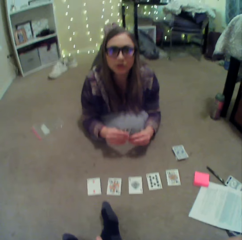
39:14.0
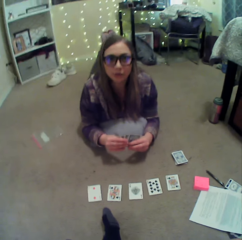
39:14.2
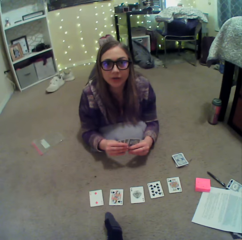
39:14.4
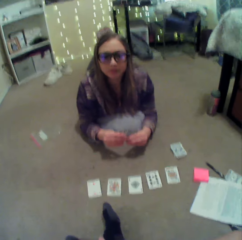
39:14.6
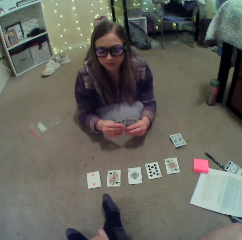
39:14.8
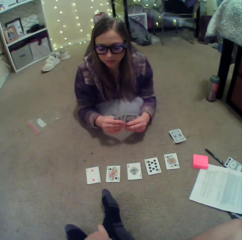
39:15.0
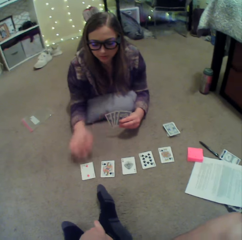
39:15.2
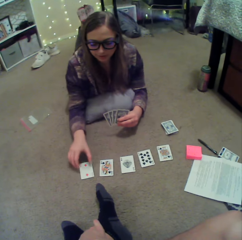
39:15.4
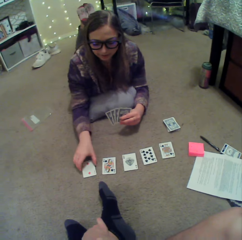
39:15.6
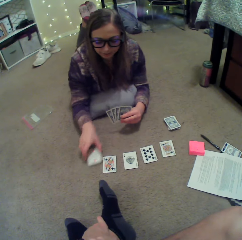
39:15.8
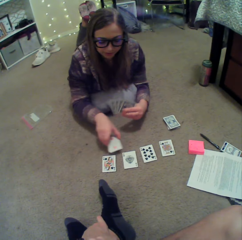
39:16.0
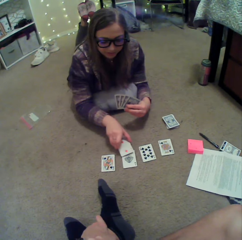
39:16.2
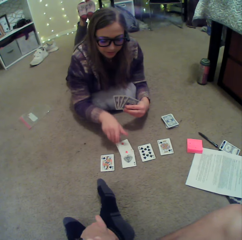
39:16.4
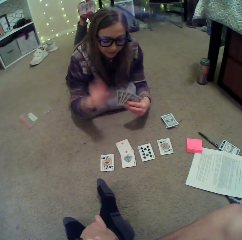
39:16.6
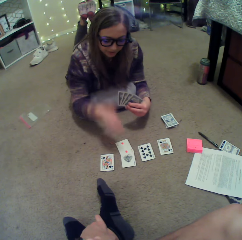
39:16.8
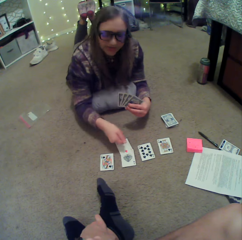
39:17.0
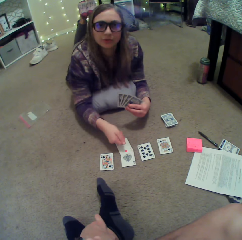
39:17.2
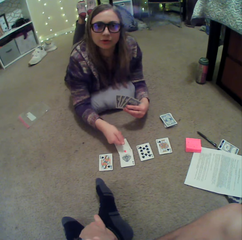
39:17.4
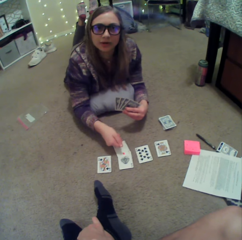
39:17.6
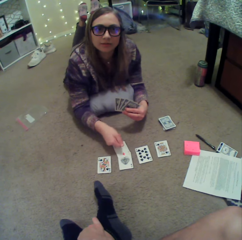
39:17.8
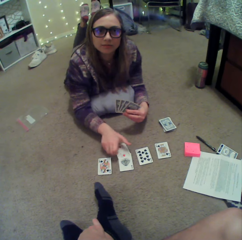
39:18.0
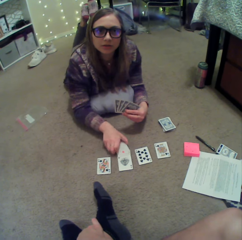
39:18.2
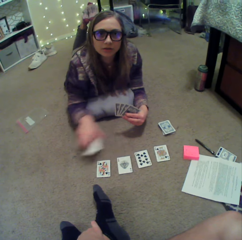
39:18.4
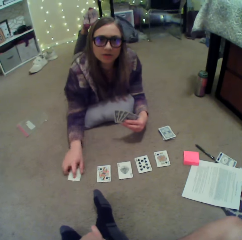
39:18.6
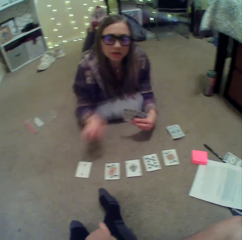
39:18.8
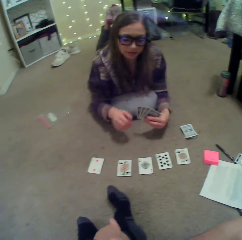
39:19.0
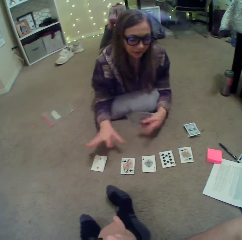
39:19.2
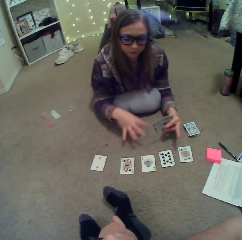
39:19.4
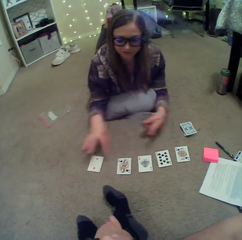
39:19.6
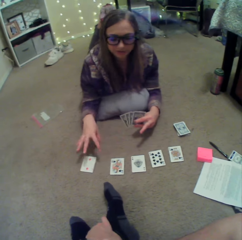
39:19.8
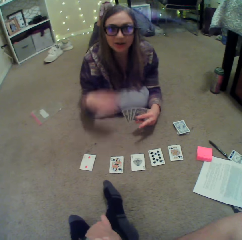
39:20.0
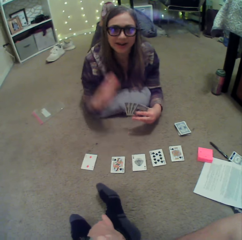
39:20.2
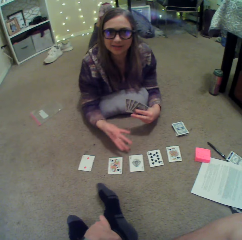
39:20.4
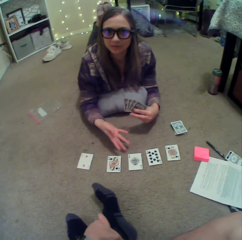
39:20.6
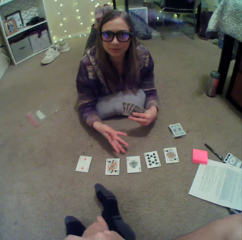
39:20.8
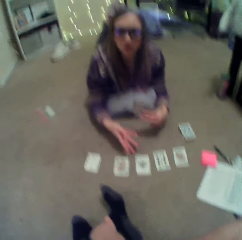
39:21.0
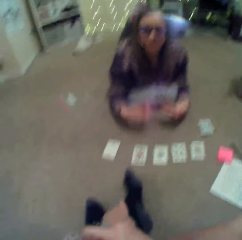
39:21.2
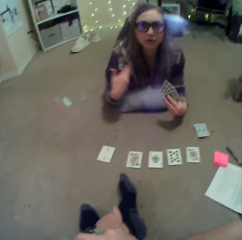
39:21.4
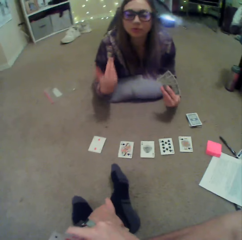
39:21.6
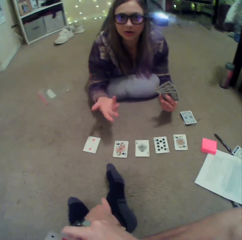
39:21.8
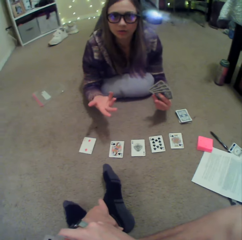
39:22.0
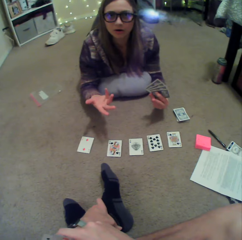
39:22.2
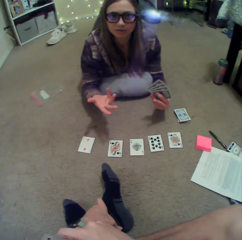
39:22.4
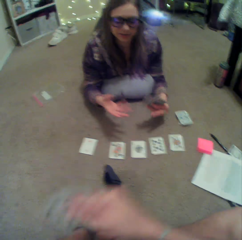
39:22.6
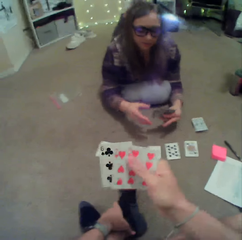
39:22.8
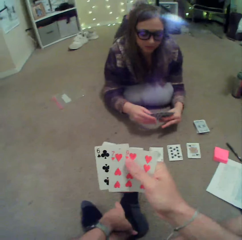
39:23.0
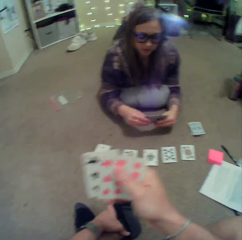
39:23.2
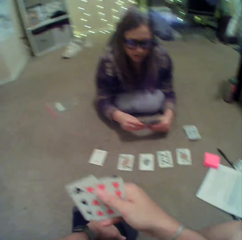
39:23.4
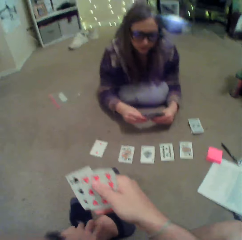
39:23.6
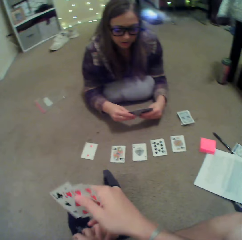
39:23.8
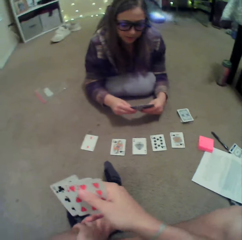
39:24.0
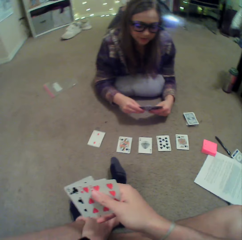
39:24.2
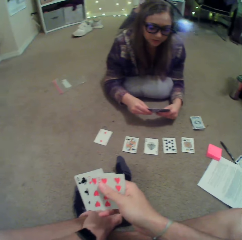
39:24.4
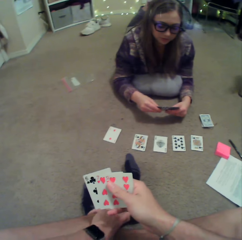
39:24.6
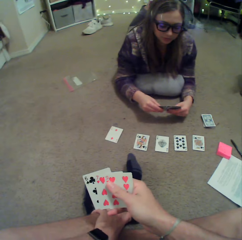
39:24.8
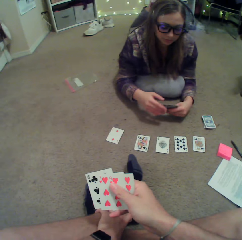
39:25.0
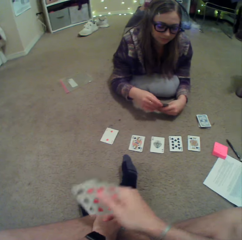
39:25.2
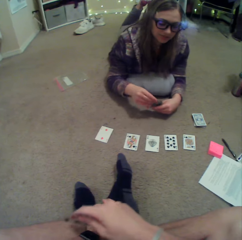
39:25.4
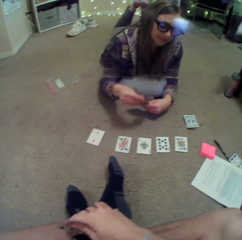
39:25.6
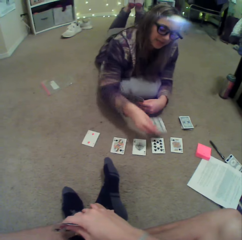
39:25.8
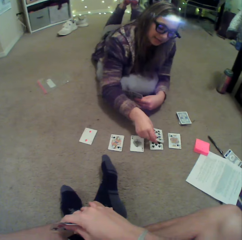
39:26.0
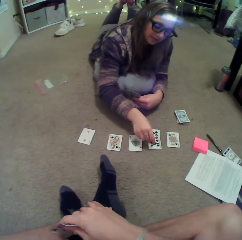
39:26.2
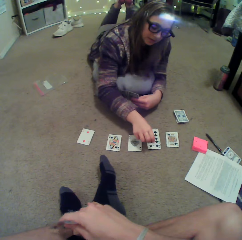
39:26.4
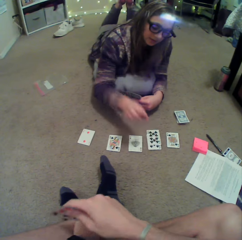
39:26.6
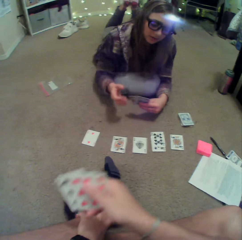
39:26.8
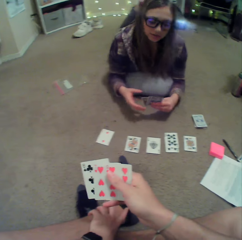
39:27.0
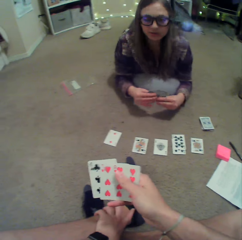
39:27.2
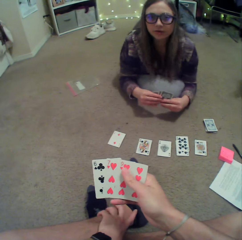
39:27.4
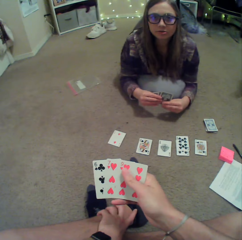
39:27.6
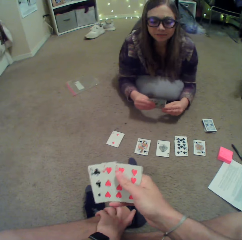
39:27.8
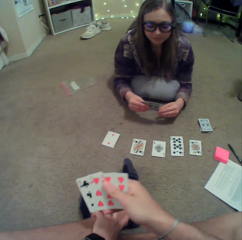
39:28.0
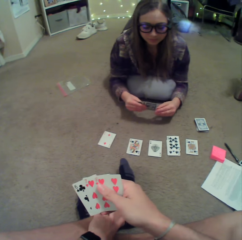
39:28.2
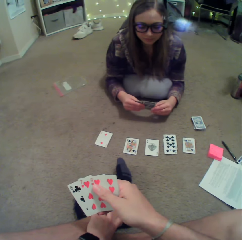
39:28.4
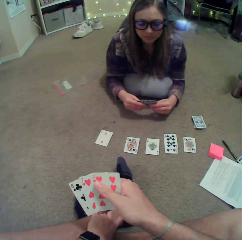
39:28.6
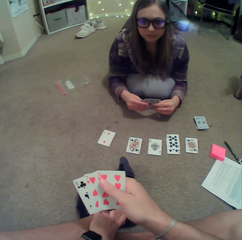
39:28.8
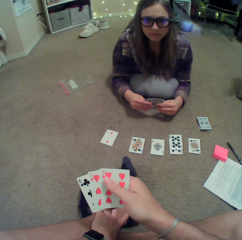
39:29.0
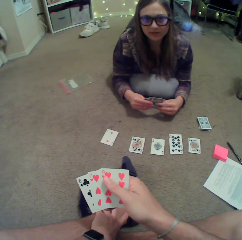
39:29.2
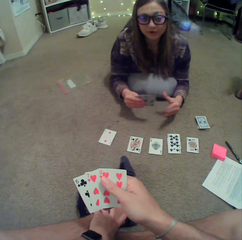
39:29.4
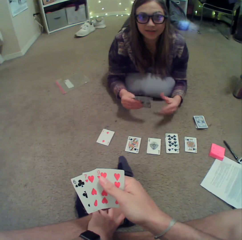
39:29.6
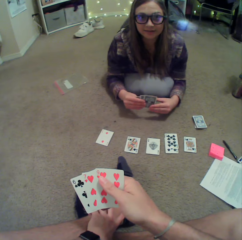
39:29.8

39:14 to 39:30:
A lady sways hands. She arranges the cards on the floor. She sways hands. She arranges the cards on the floor. She sways hands. The camera wearer straightens a hand. The lady puts a card on the floor. She converses with the camera wearer.

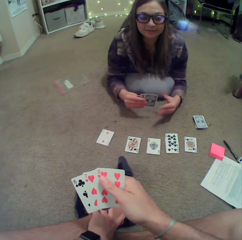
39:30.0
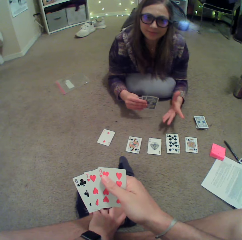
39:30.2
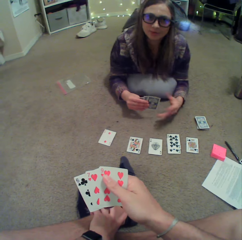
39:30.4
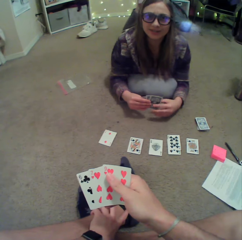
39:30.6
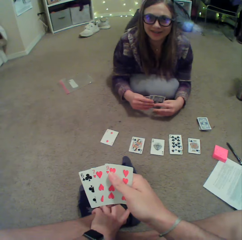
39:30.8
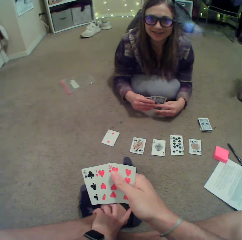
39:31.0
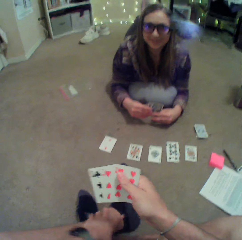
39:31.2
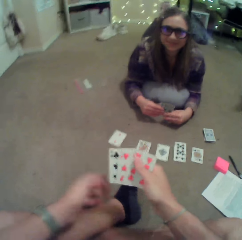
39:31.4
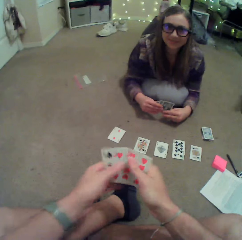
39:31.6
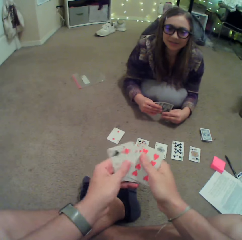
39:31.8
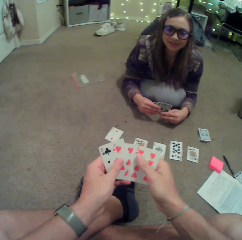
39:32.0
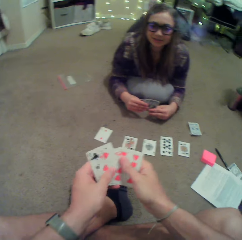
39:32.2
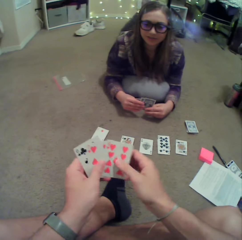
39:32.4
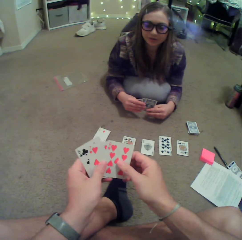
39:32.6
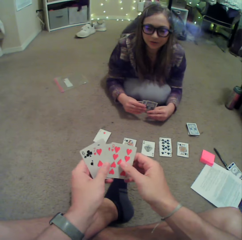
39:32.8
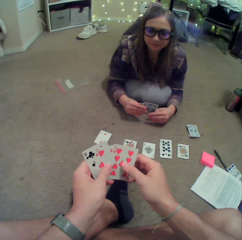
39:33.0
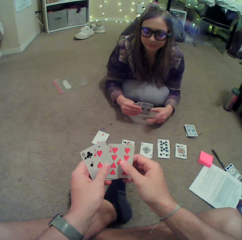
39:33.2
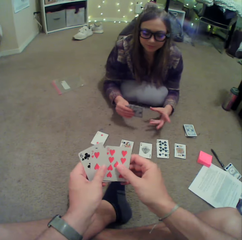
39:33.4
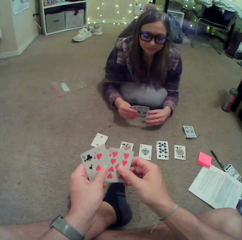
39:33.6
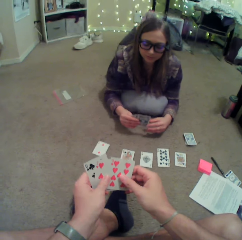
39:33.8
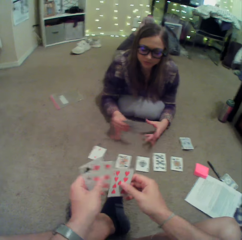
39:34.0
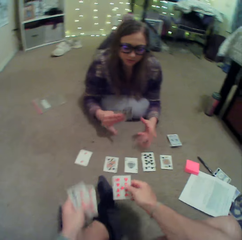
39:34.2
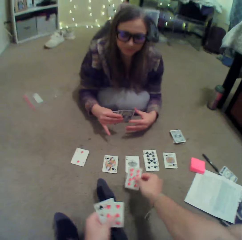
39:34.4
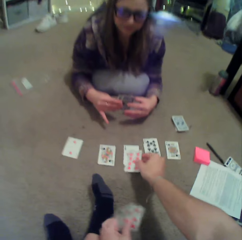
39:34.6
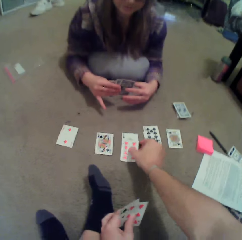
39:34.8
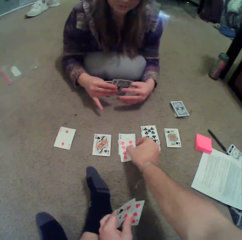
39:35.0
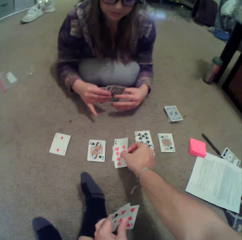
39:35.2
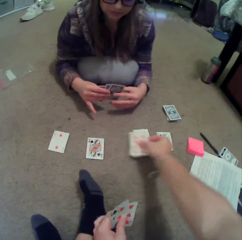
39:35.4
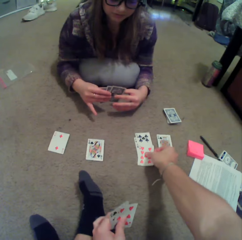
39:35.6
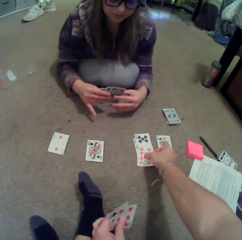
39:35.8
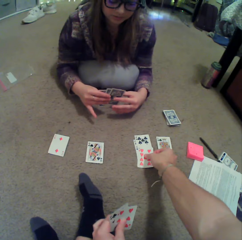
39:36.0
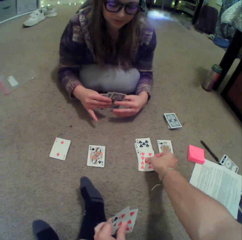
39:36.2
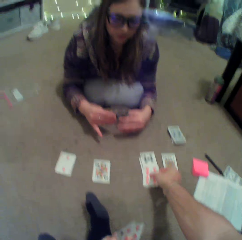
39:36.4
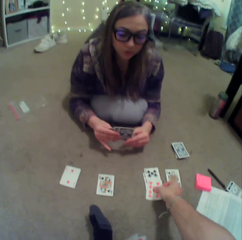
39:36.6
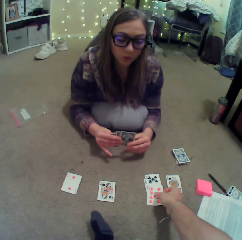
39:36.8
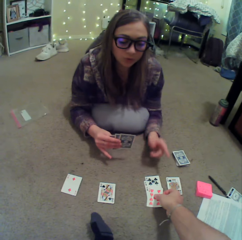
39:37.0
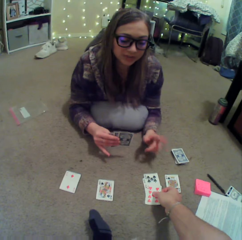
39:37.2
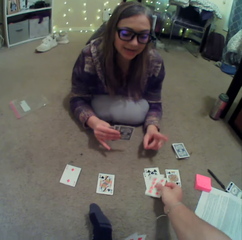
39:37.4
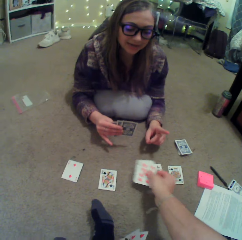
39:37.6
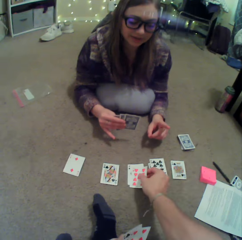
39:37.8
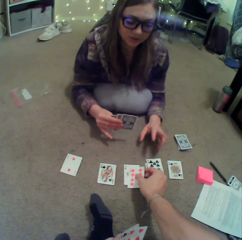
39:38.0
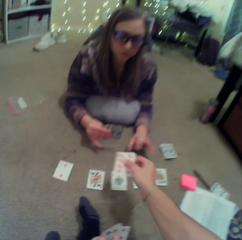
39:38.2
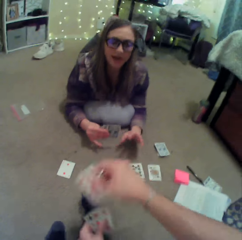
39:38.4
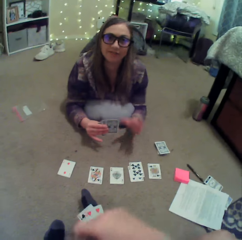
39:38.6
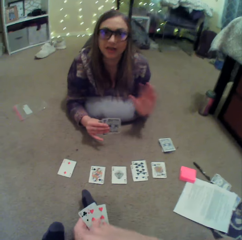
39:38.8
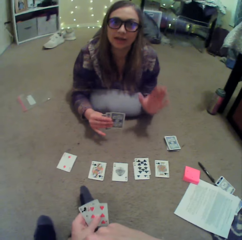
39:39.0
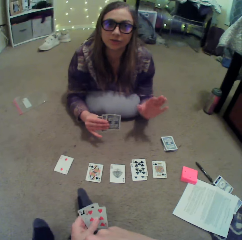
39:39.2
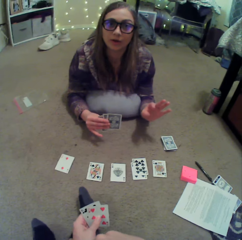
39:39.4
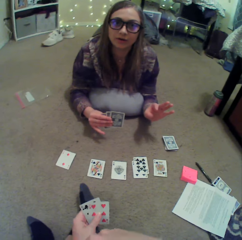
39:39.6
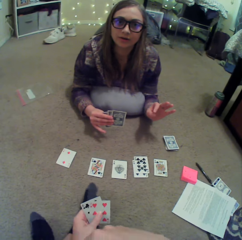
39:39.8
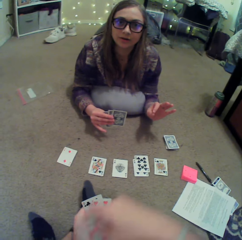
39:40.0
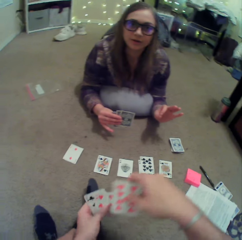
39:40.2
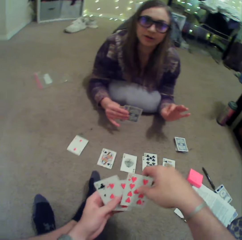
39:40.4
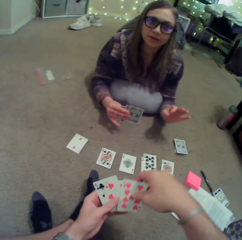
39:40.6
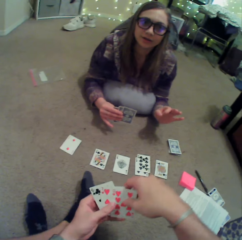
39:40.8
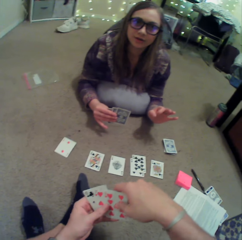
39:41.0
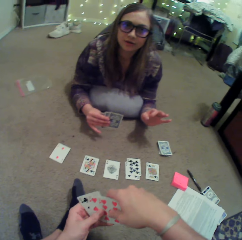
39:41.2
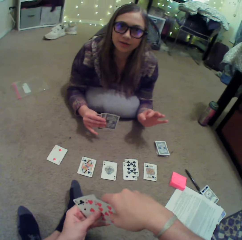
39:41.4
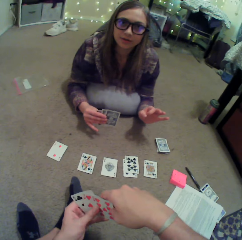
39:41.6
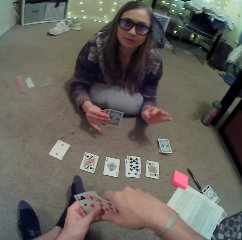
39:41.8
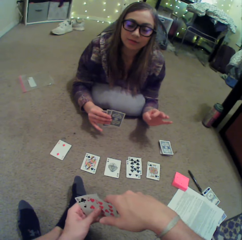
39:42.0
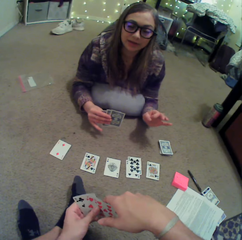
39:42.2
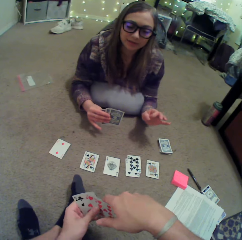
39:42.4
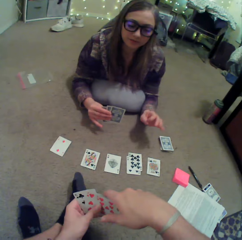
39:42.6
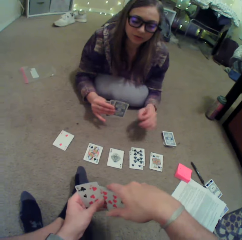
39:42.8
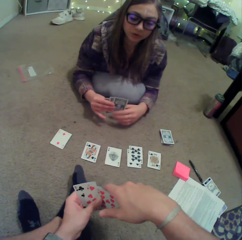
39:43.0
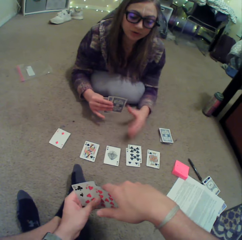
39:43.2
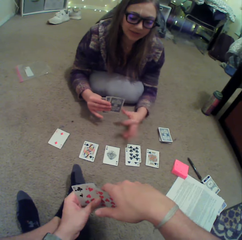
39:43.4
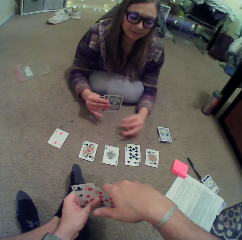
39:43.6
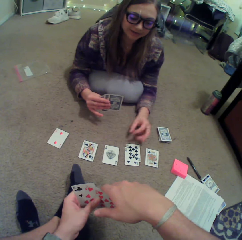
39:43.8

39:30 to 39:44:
A person sways hands. The camera wearer arranges cards. They put a card on the floor. The person sways a hand. The camera wearer picks up a card on the floor. The person sways a hand. The camera wearer straightens a hand.
